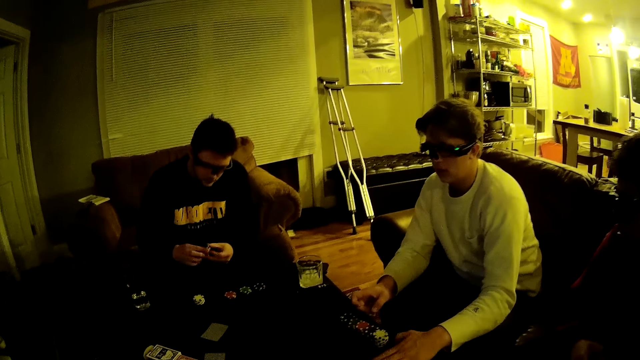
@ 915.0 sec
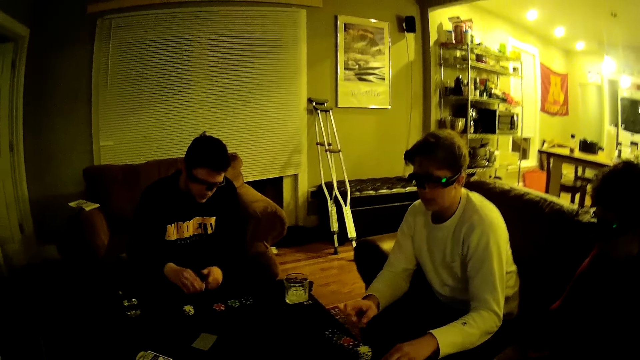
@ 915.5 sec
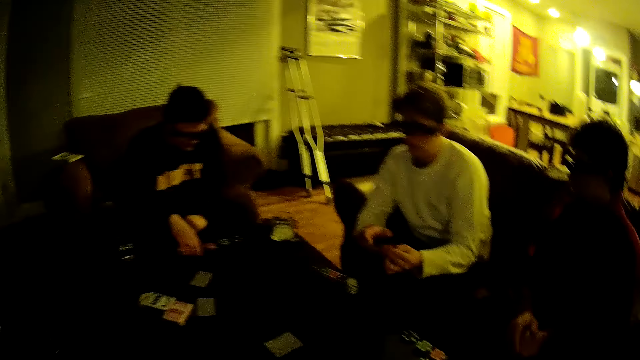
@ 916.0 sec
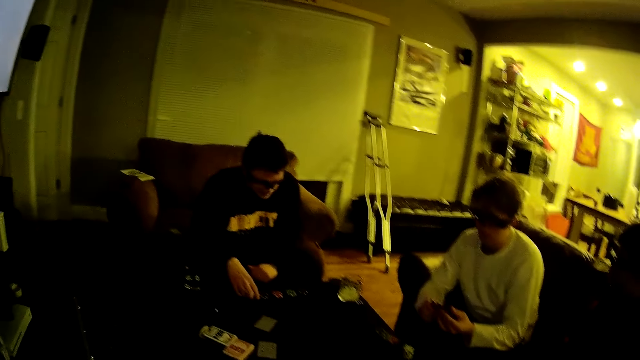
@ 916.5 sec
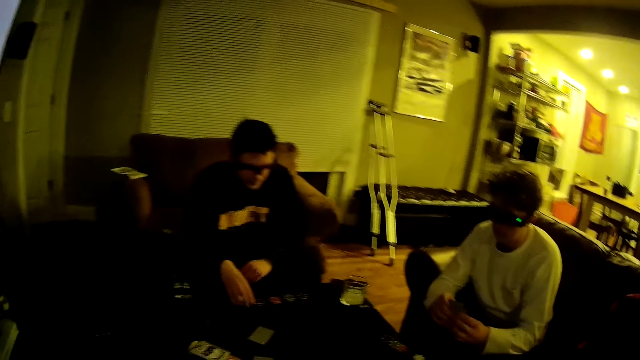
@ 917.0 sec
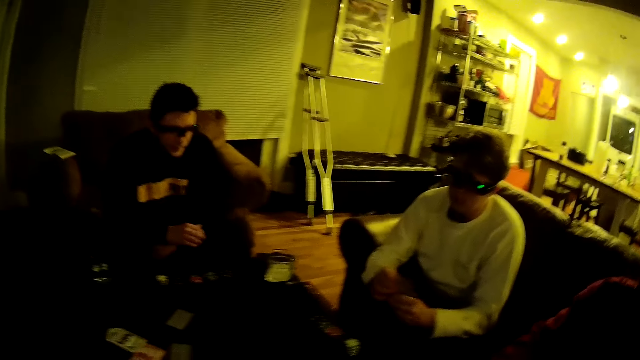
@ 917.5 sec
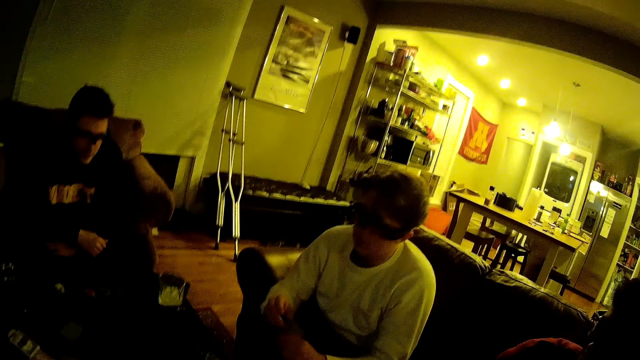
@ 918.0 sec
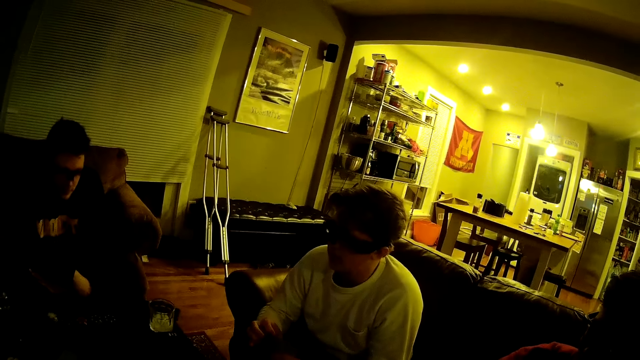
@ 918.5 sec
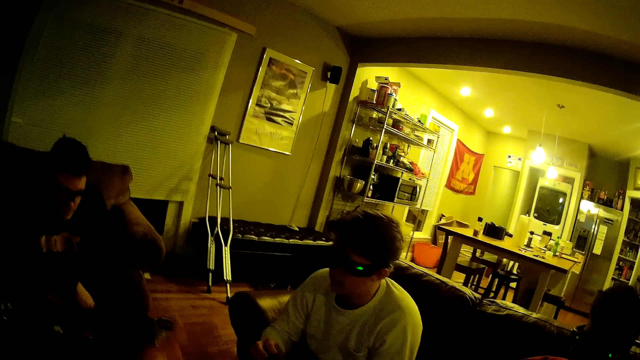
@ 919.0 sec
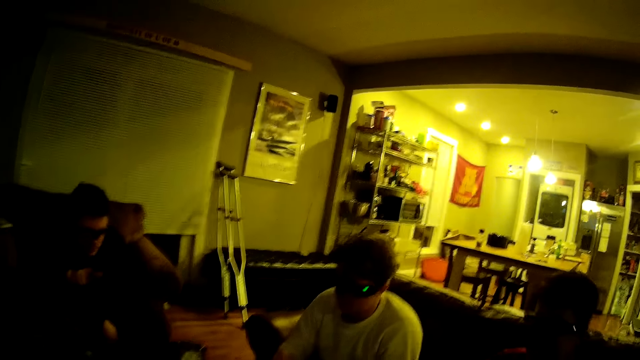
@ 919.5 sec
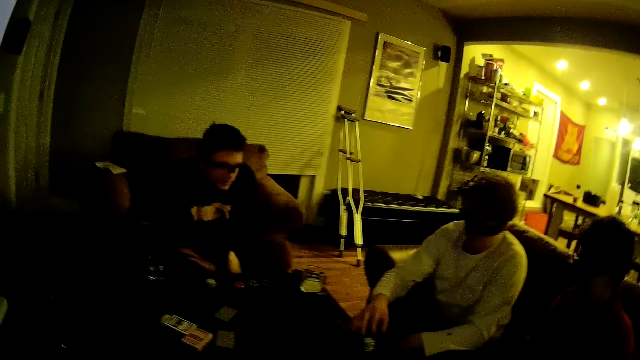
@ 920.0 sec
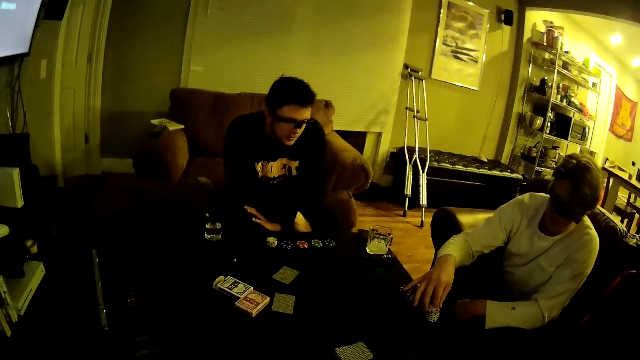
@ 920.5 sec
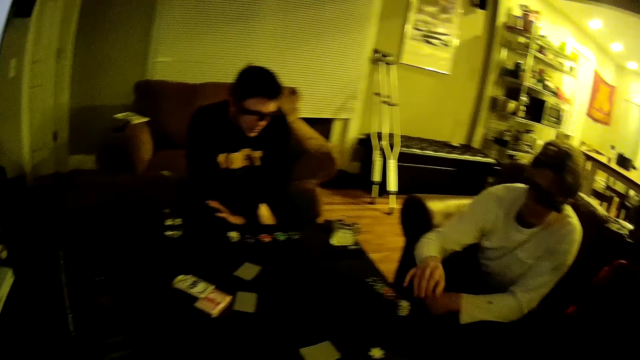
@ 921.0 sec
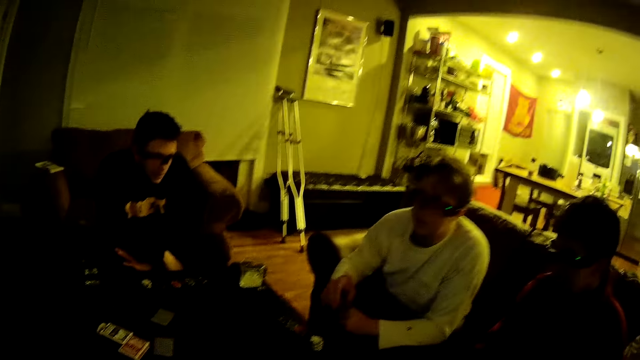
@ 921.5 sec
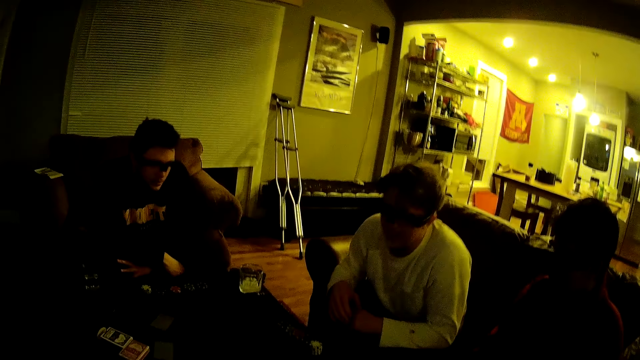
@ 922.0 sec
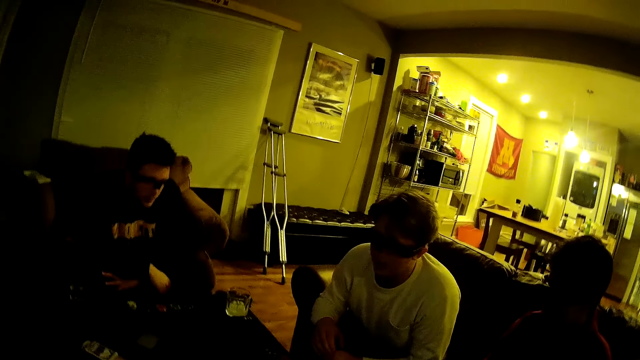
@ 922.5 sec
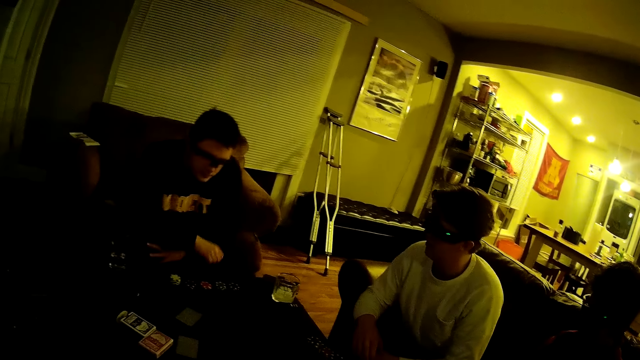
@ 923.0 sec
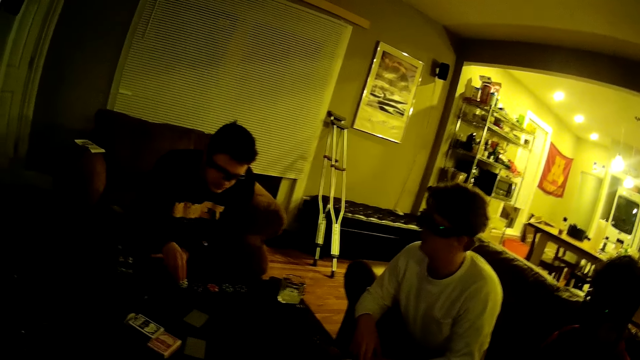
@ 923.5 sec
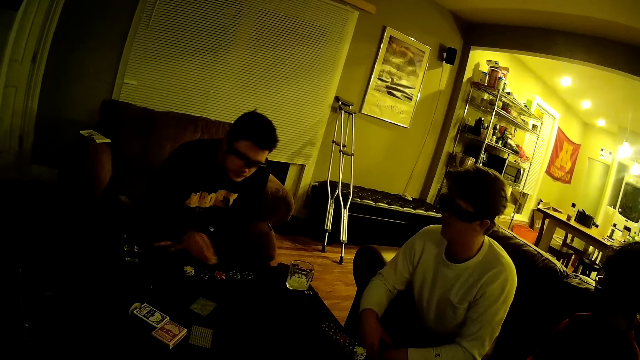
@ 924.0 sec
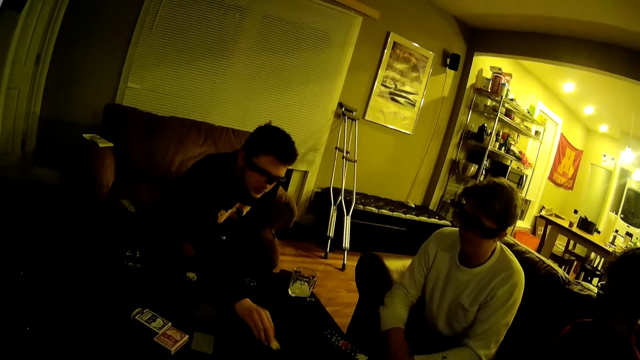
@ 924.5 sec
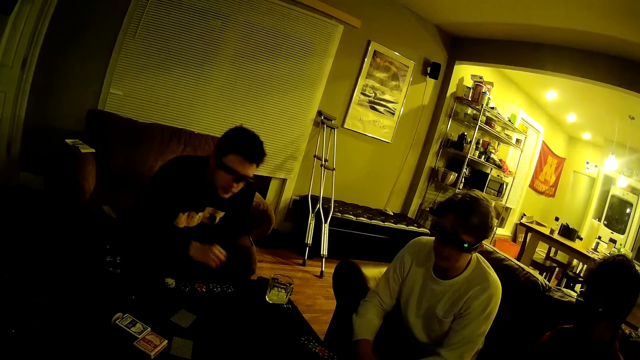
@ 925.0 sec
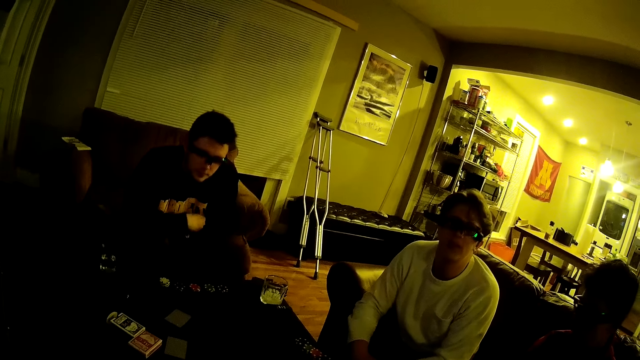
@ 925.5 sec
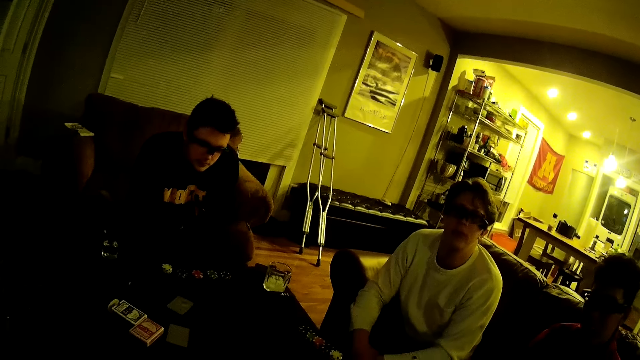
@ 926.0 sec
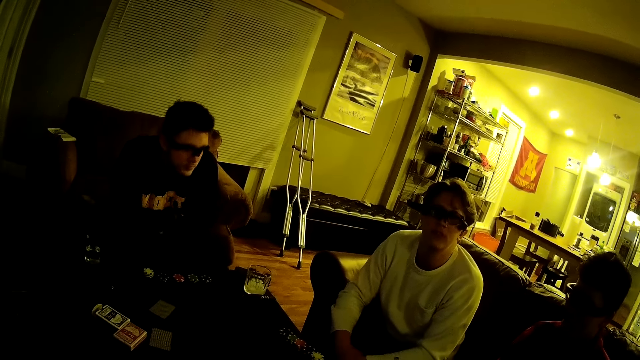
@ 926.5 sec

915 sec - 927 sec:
A man places the poker chip on the table with his right hand. The camera wearer looks around. Another man picks up a poker chip on the table with his right hand and drops the poker chip in his right hand on the table. The first man picks up a poker chip on the table with his right hand and drops the poker chip or card in his right hand on the table.

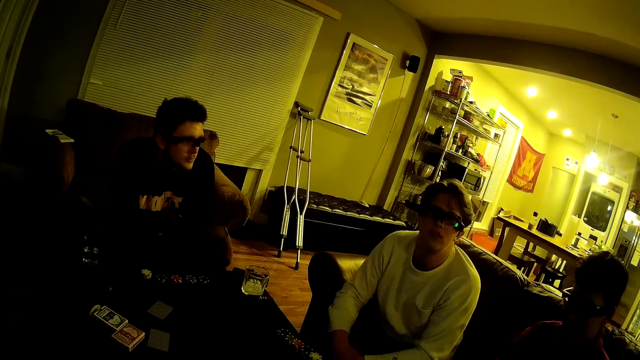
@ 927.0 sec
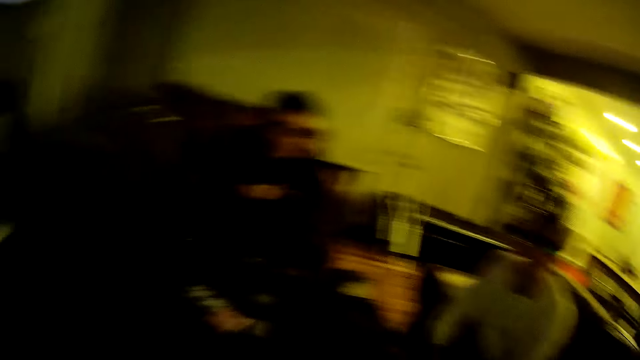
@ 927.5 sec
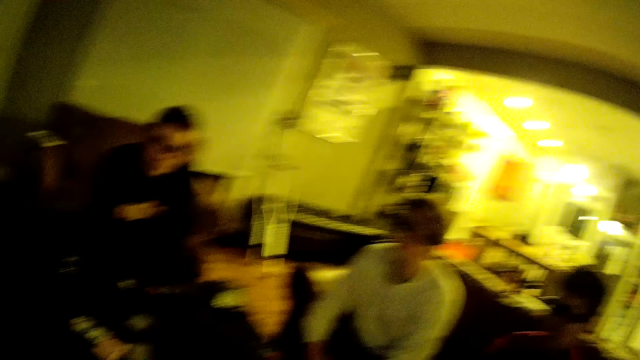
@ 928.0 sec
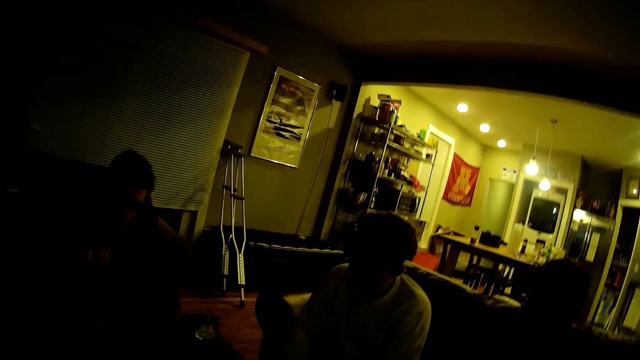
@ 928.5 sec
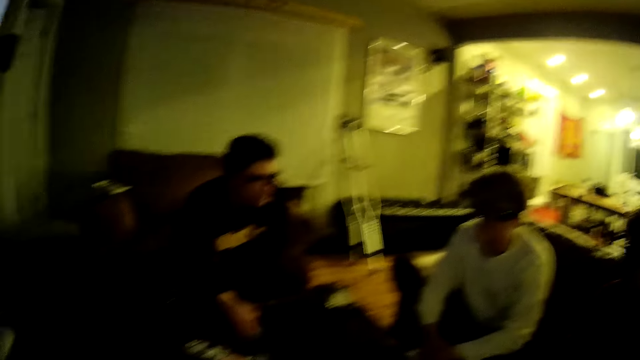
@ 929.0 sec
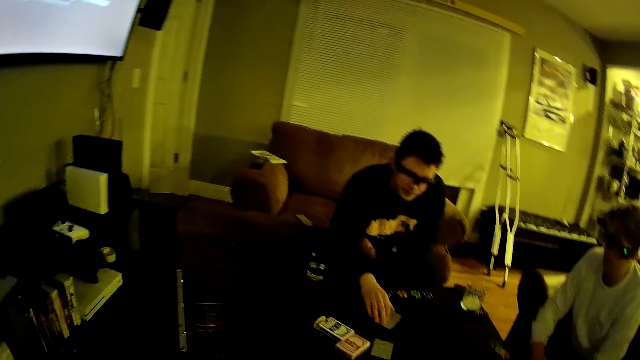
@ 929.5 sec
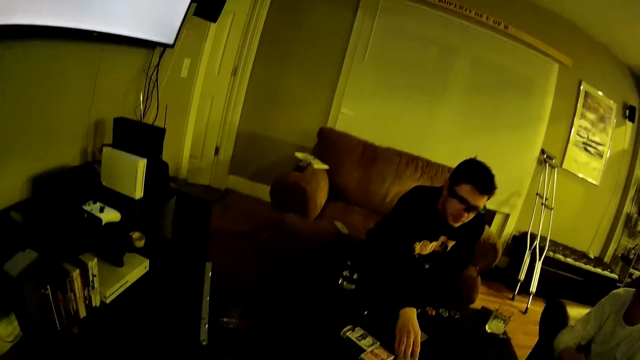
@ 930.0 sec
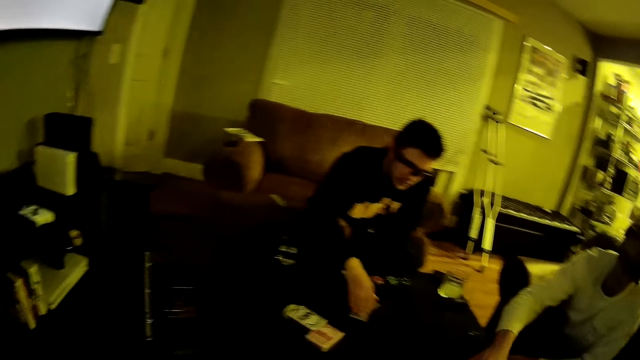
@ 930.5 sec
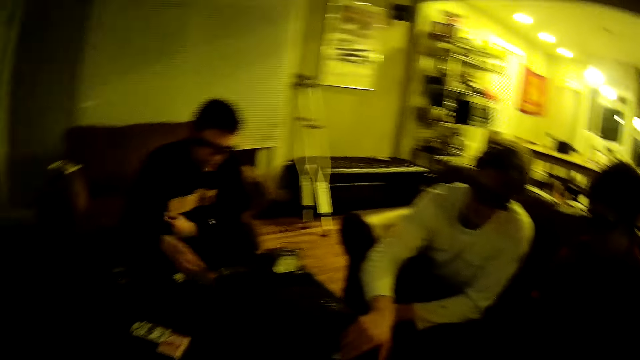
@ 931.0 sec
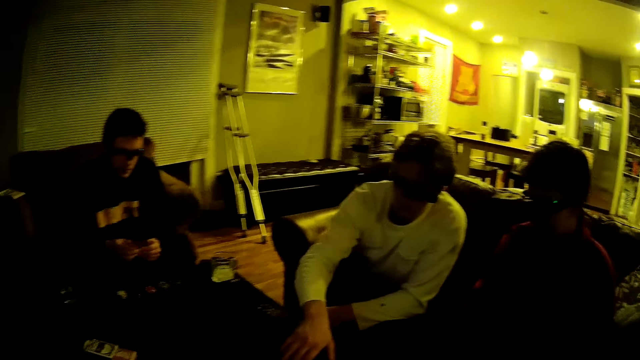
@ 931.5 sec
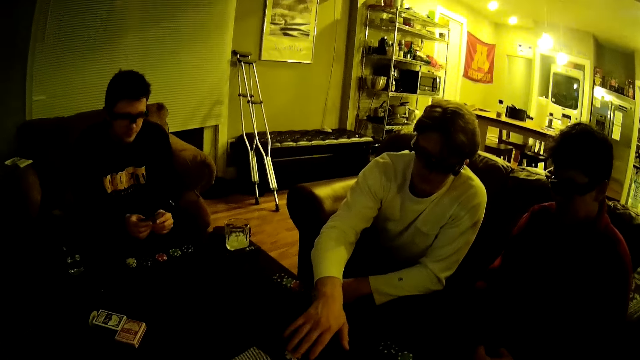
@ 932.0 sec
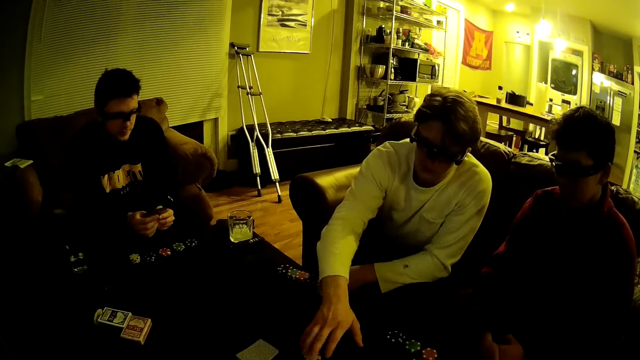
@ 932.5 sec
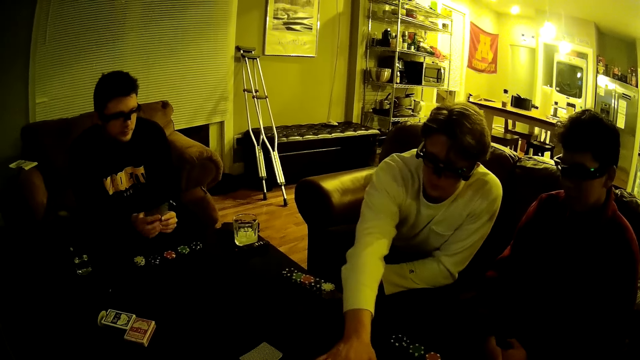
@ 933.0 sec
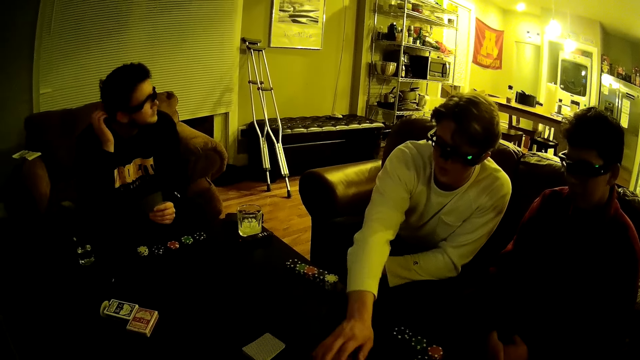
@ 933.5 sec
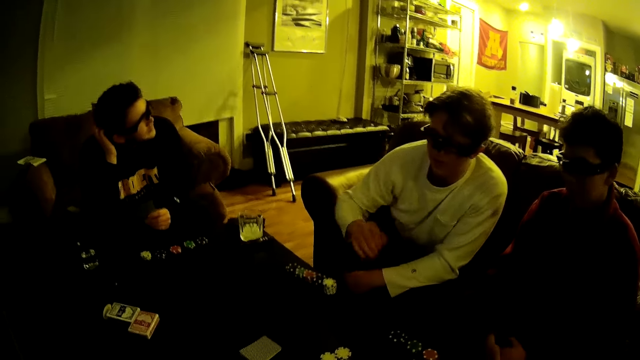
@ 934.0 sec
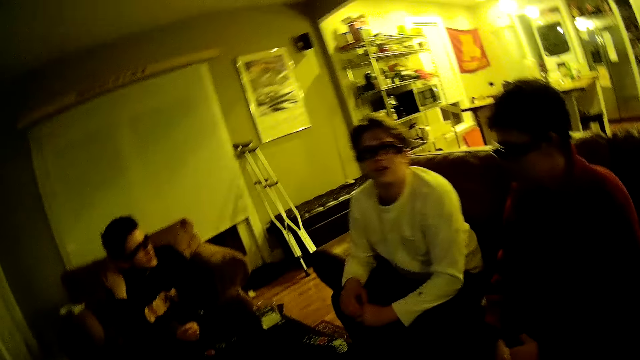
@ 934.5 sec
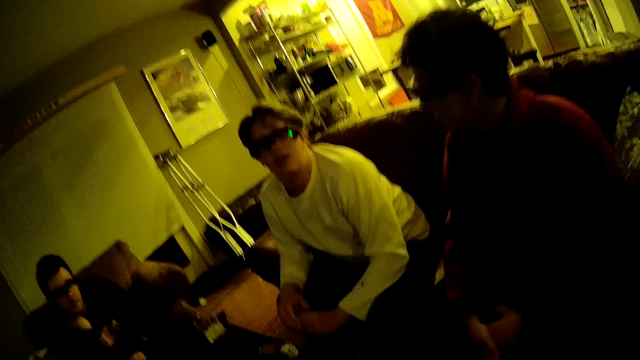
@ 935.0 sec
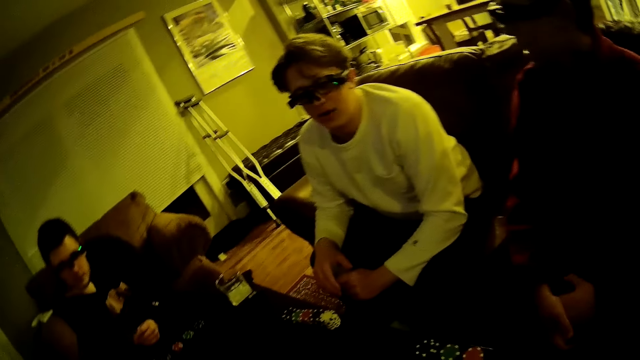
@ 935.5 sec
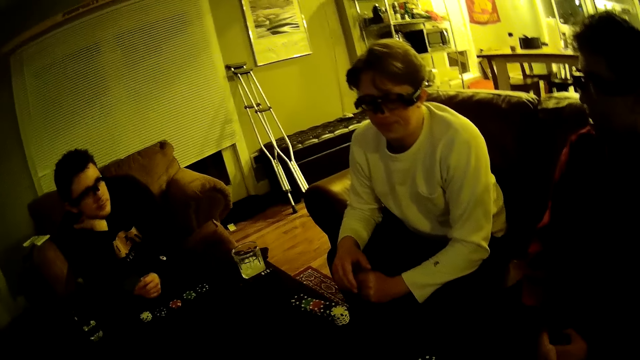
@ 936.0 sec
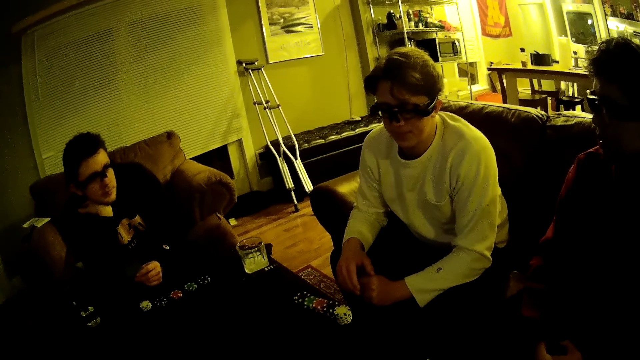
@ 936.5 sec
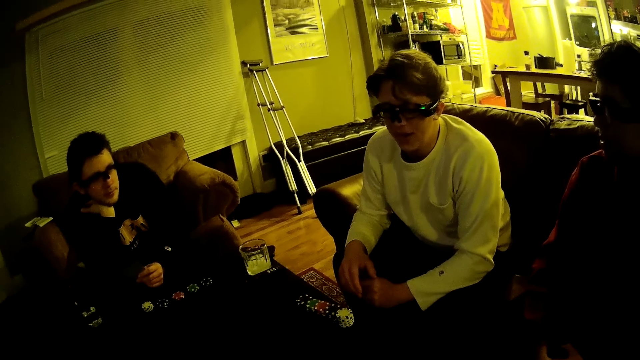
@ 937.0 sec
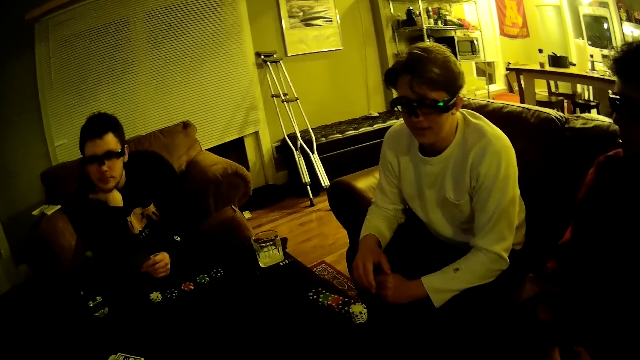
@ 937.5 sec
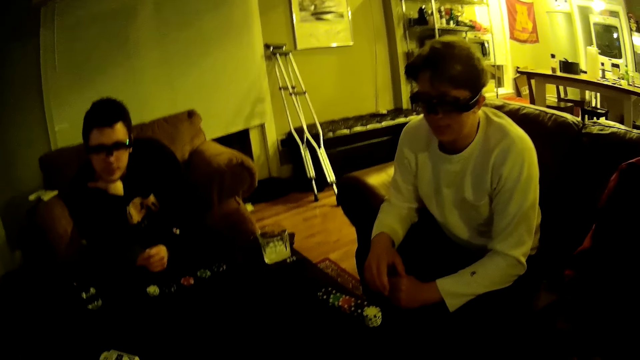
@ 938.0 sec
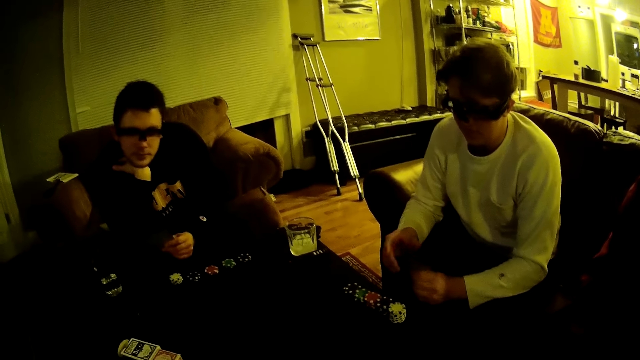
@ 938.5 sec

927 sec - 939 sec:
The camera wearer looks around. A man picks up some cards on the table with his right hand. The man holds the cards with both hands. Another man stretches his hand to the table. The other man touches some chips on the table with his right hand. The other man organizes cards on the table. The first man touches his head with his right hand. The other man pulls back his right hand. The camera wearer looks around.
